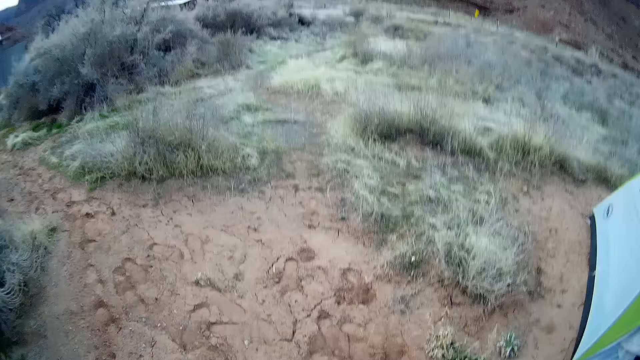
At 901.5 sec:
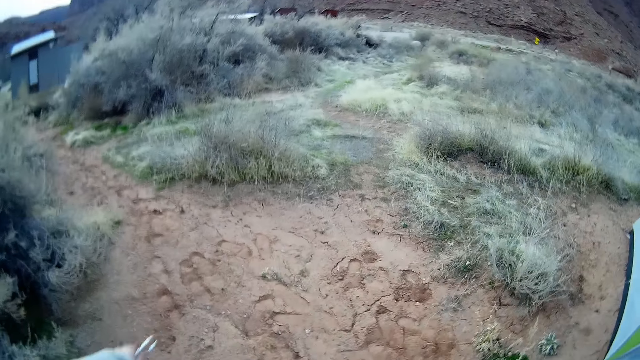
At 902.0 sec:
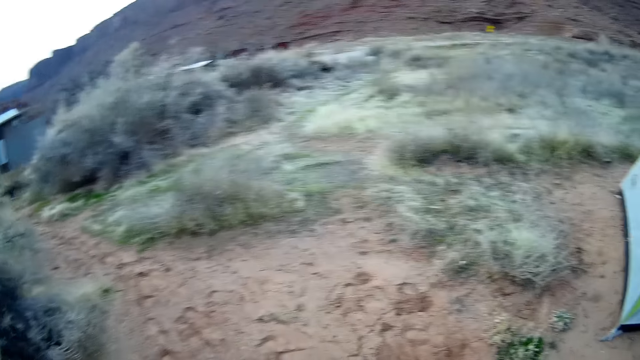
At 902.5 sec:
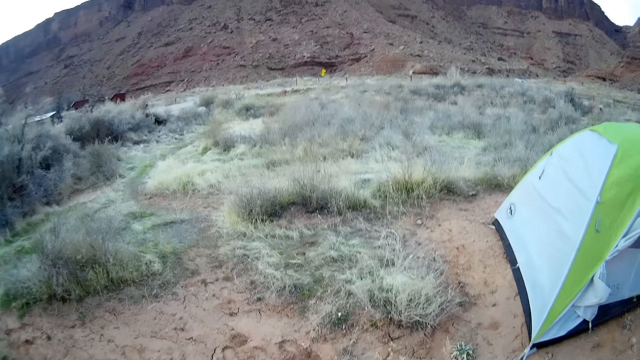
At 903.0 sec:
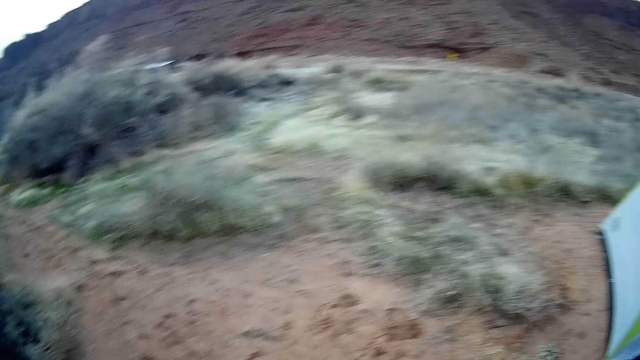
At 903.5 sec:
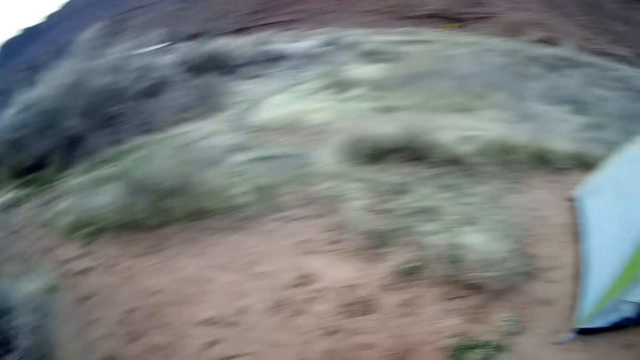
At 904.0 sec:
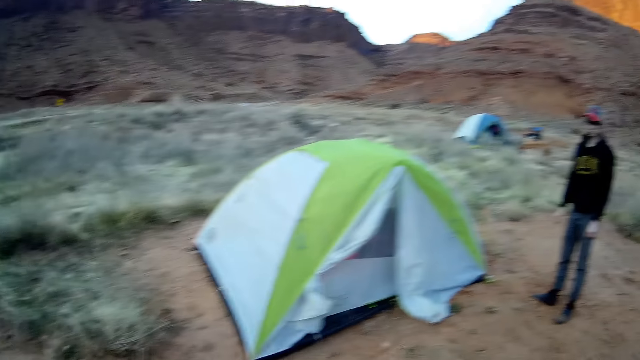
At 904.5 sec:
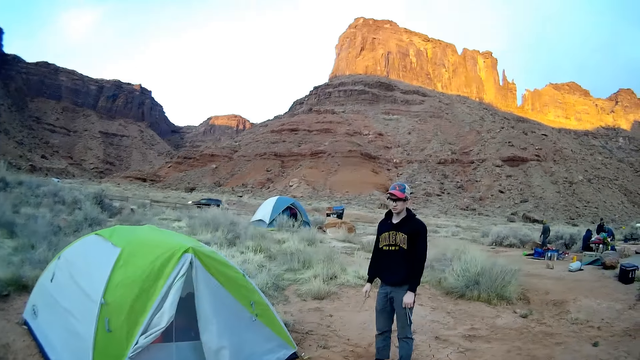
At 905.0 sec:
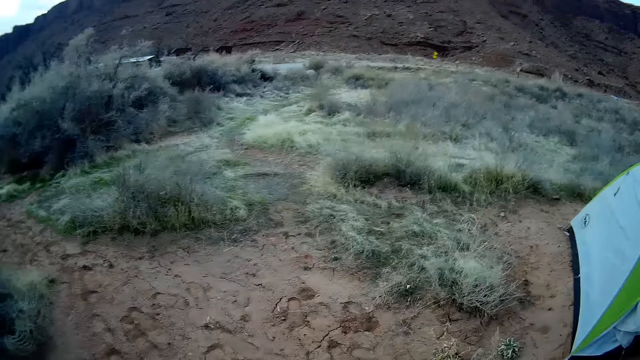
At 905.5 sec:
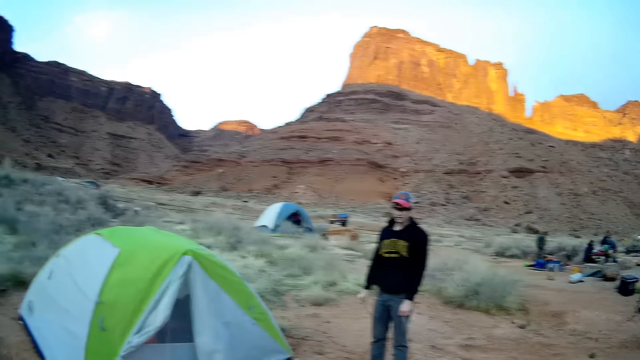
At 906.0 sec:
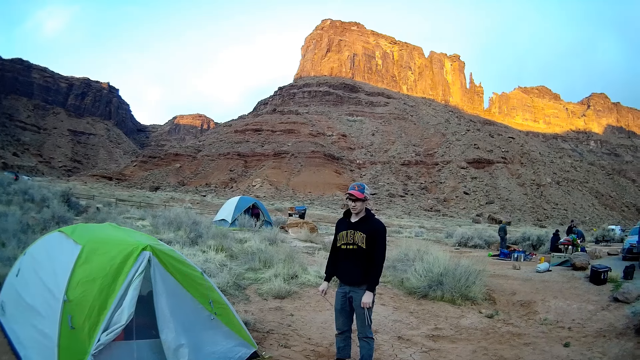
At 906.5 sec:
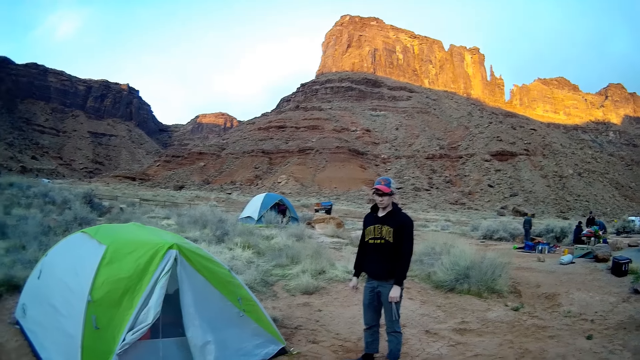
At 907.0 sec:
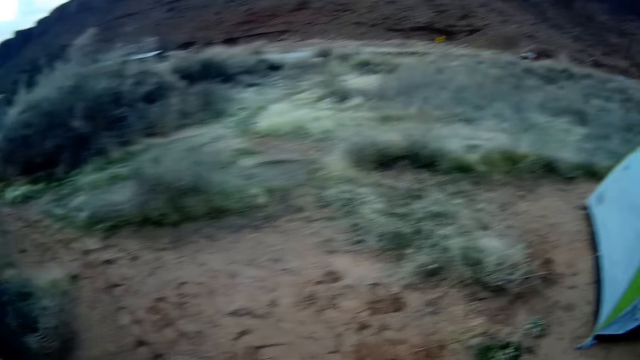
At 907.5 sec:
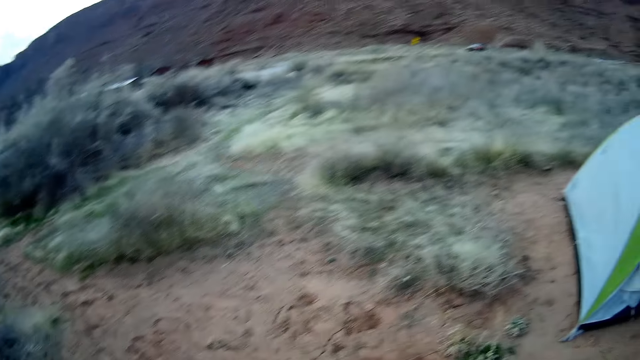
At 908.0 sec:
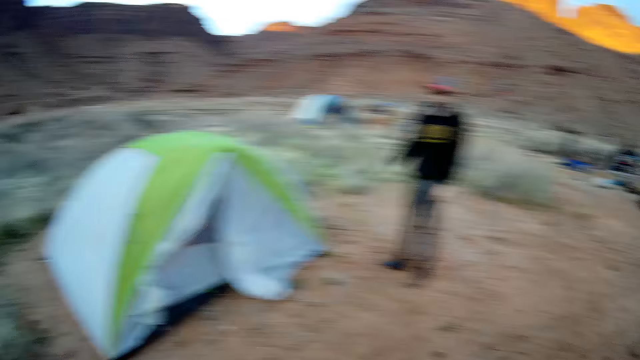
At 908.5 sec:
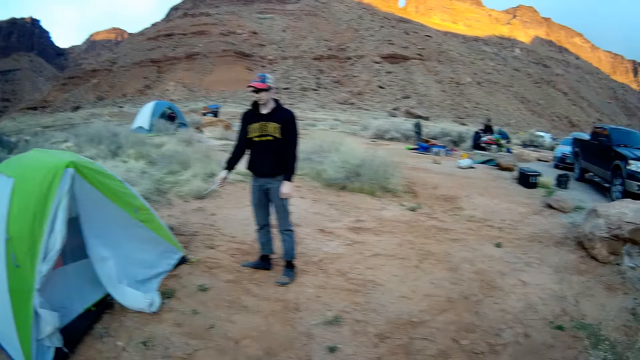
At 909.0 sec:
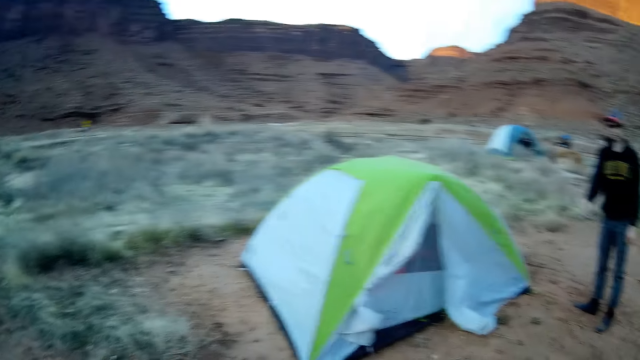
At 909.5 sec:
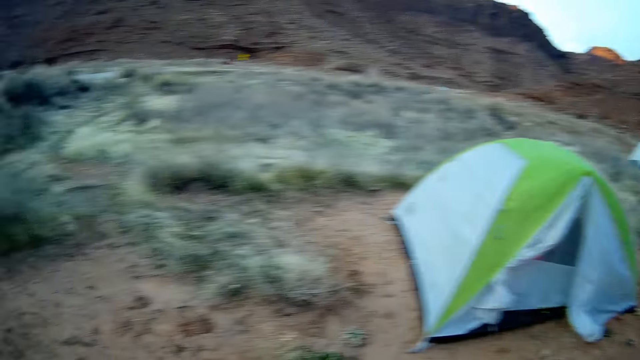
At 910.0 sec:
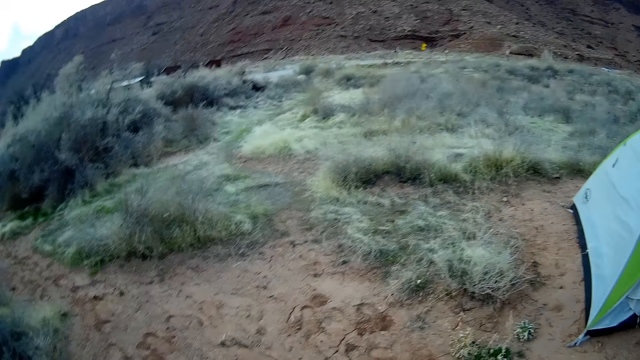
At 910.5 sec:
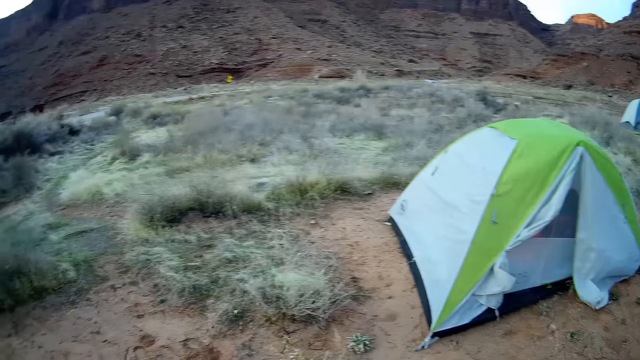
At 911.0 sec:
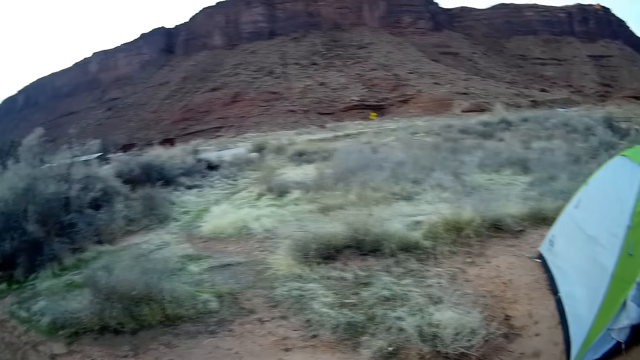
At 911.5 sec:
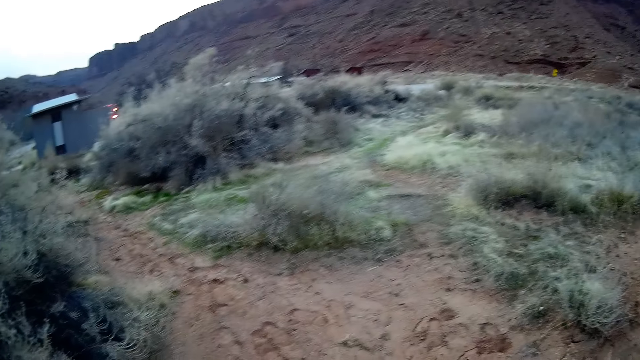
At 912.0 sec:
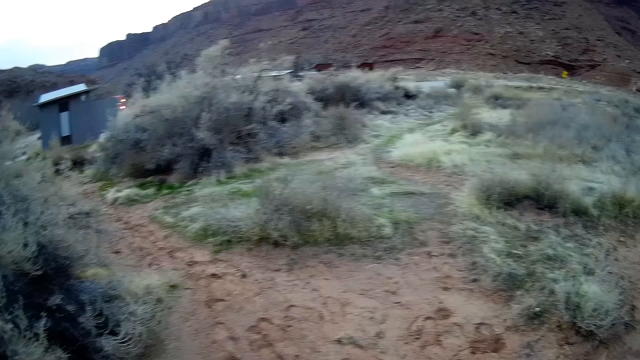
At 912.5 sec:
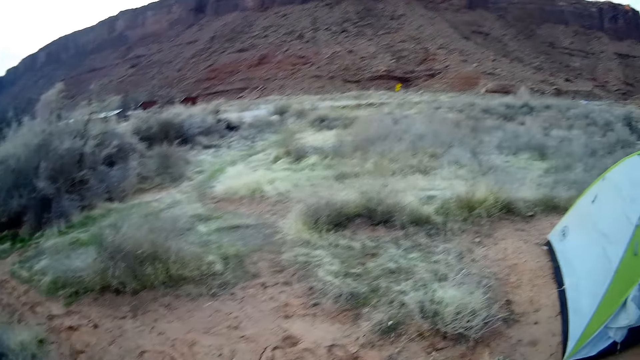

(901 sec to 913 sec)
A man stands on the ground. The camera wearer stands on the ground. The man stands on the ground again. The camera wearer stands on the ground again. The man stands on the ground. The camera wearer stands on the ground.

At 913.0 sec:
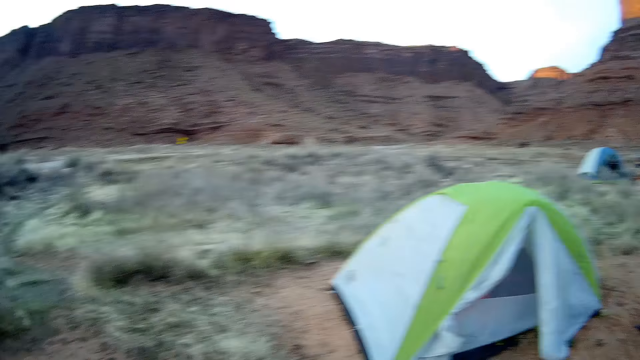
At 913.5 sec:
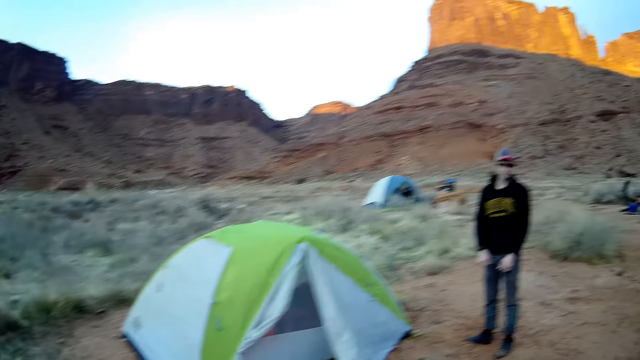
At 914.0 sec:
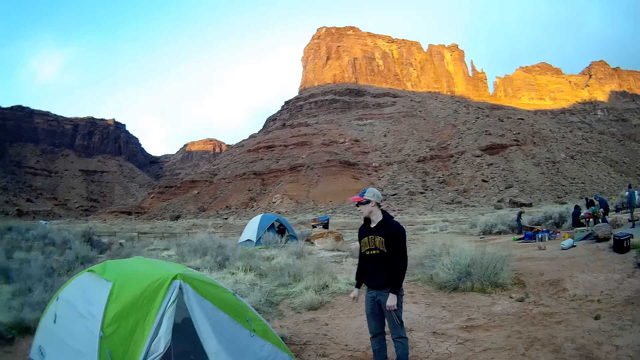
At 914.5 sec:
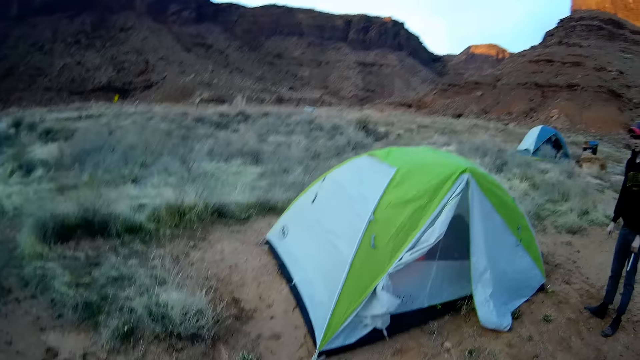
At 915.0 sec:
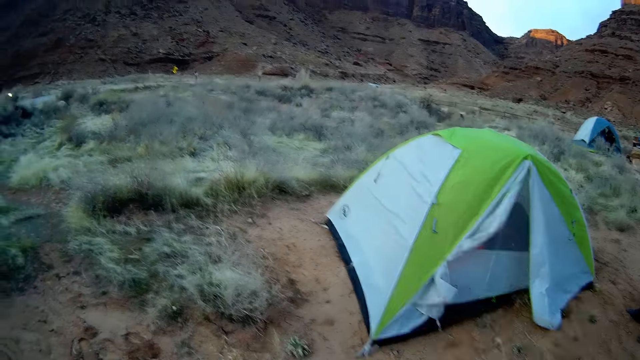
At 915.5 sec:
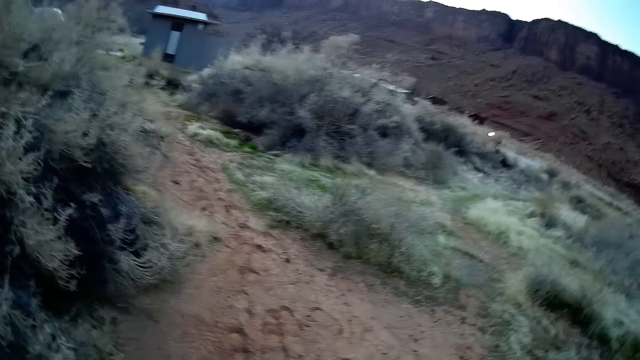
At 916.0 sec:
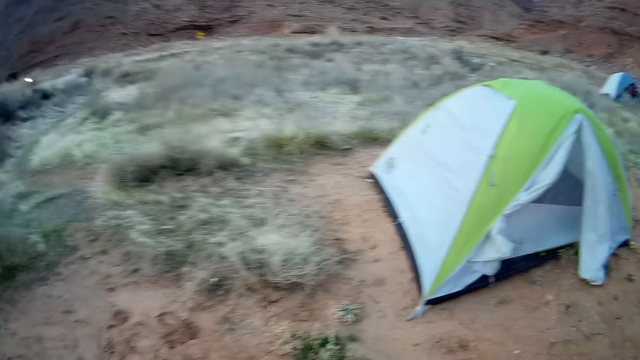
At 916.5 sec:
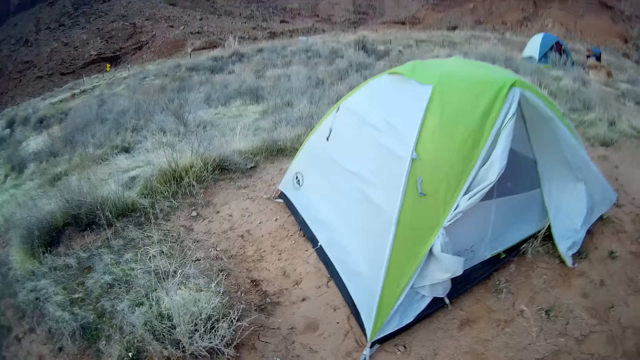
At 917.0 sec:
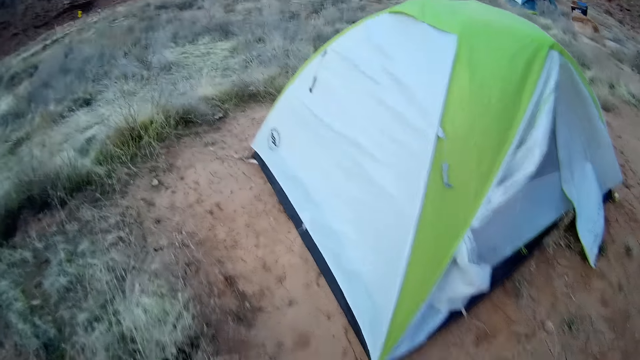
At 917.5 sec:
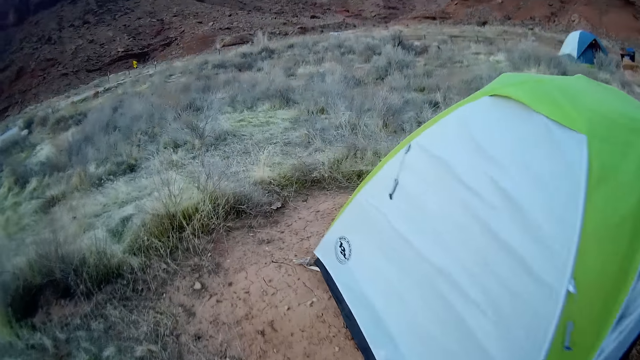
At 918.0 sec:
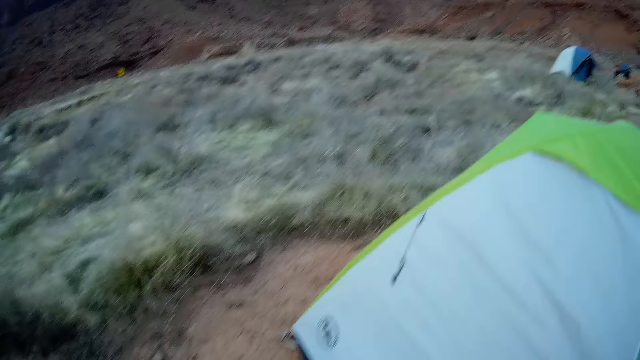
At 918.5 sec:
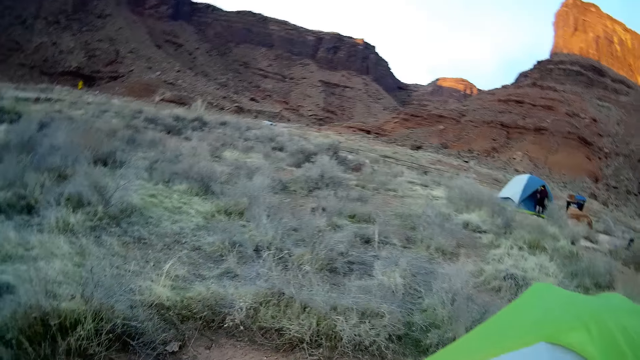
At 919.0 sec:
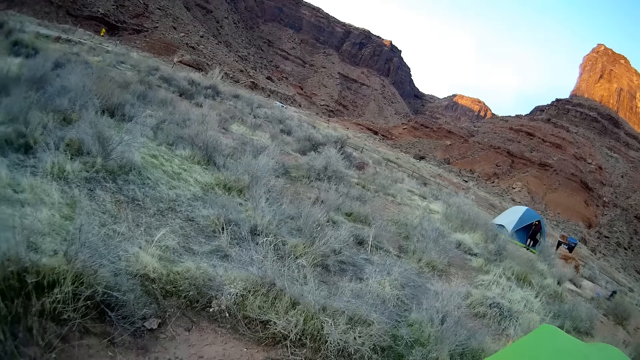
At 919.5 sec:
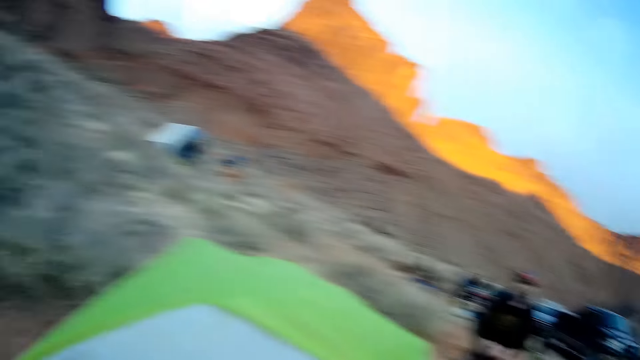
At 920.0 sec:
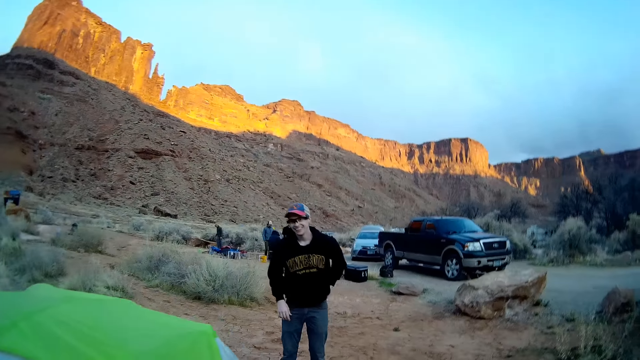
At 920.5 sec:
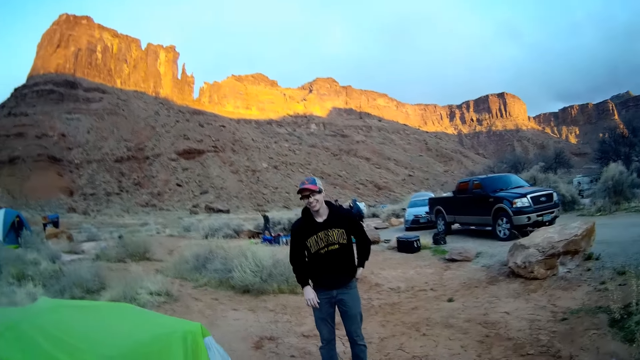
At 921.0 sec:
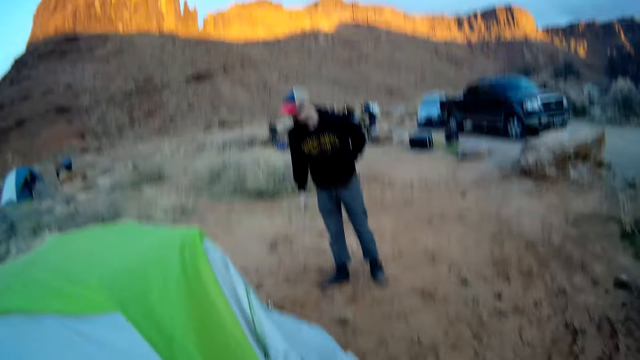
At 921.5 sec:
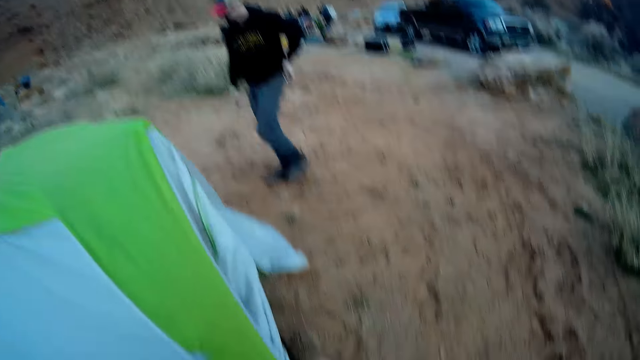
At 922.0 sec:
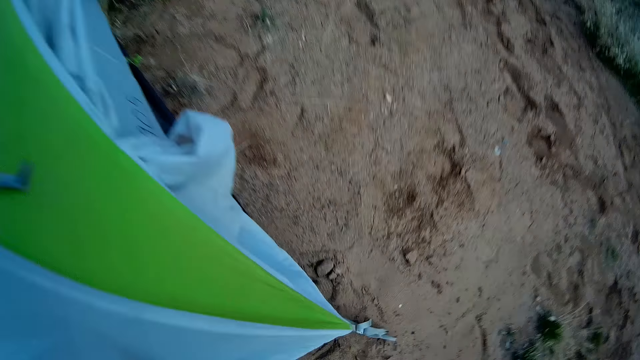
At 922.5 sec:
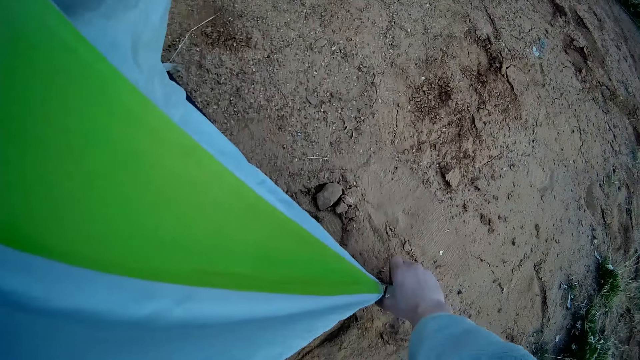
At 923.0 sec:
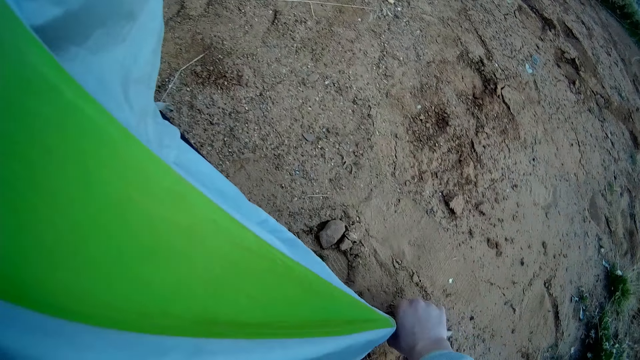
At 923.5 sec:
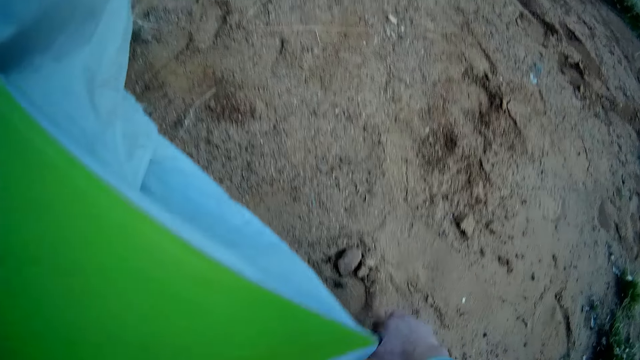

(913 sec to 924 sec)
The camera wearer walks on the ground. A man stands on the ground. The camera wearer changes the position of the camp tent from one location to another. They hold the snap hook on the ground.
